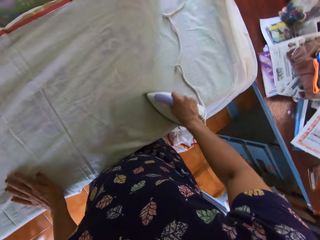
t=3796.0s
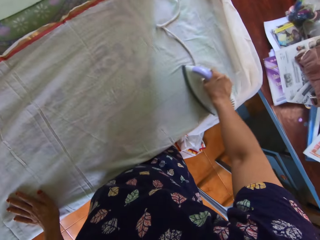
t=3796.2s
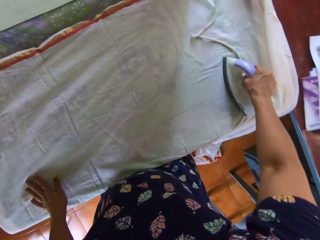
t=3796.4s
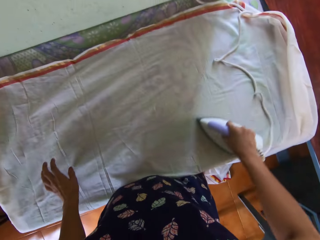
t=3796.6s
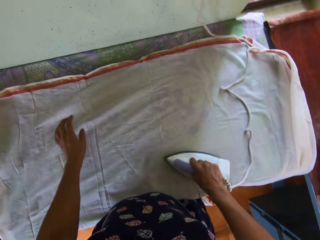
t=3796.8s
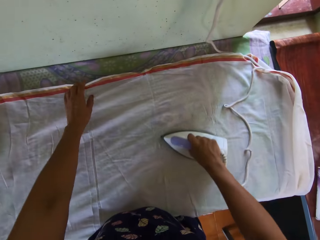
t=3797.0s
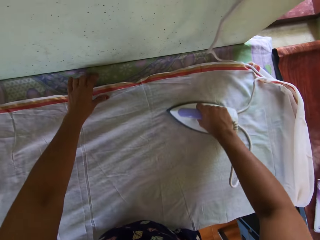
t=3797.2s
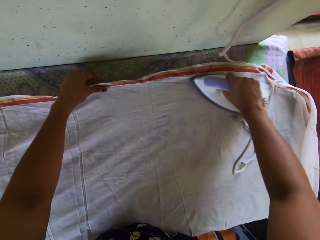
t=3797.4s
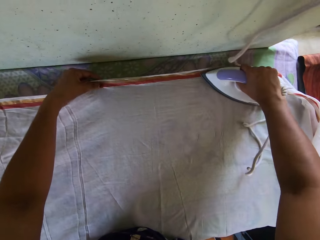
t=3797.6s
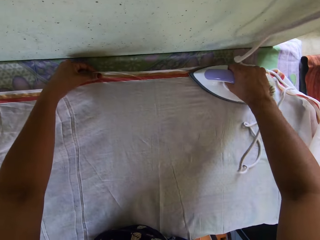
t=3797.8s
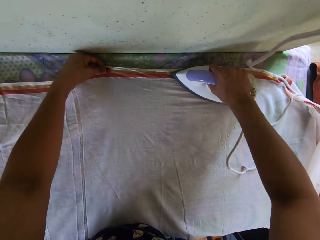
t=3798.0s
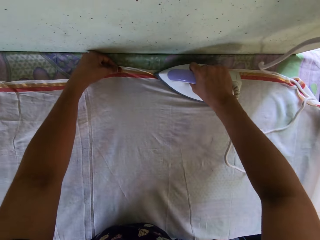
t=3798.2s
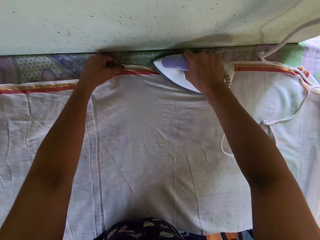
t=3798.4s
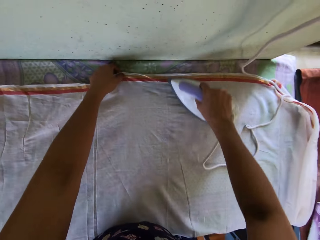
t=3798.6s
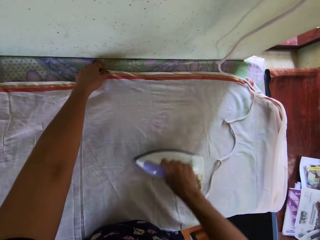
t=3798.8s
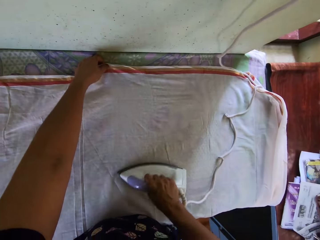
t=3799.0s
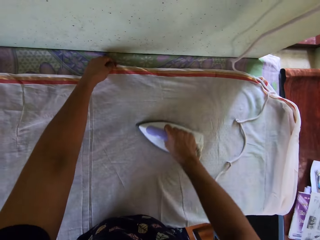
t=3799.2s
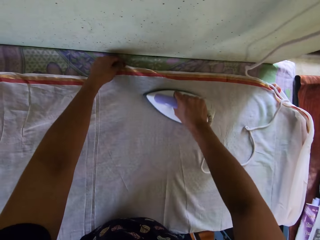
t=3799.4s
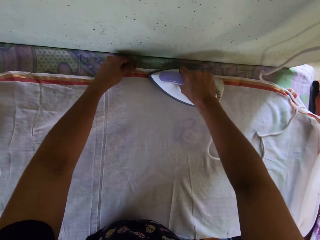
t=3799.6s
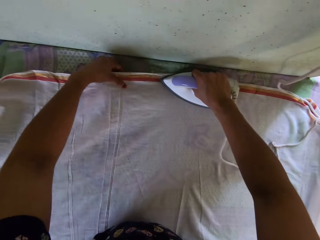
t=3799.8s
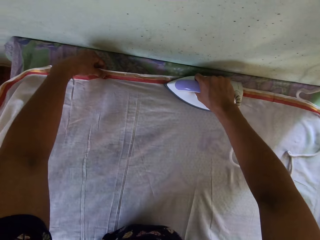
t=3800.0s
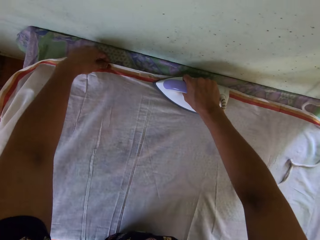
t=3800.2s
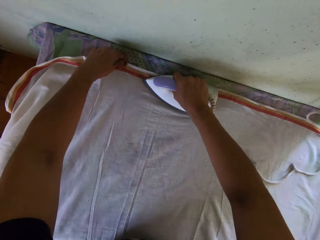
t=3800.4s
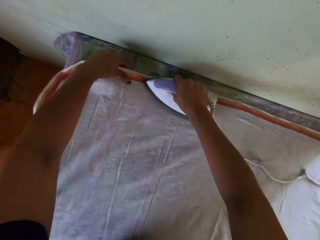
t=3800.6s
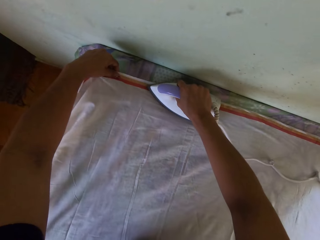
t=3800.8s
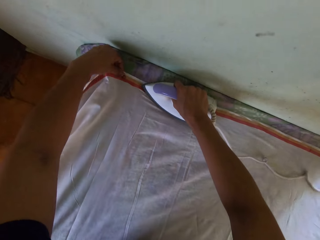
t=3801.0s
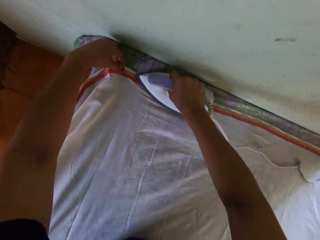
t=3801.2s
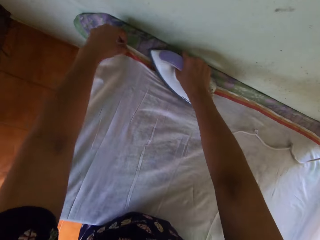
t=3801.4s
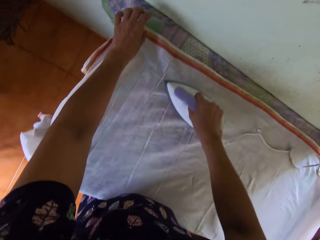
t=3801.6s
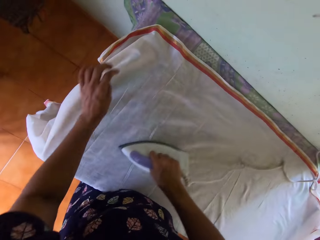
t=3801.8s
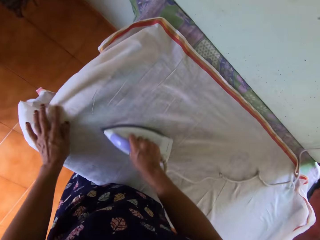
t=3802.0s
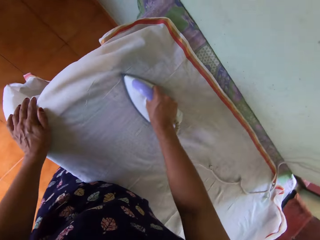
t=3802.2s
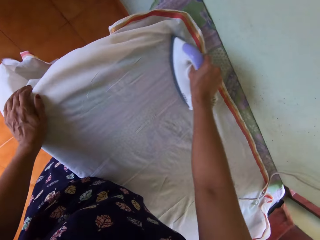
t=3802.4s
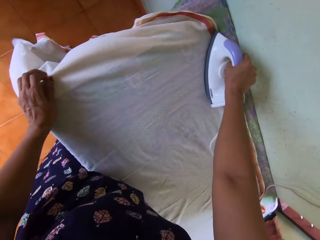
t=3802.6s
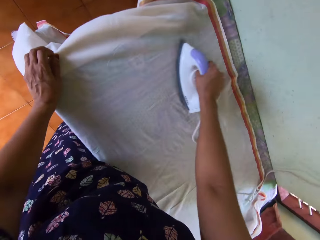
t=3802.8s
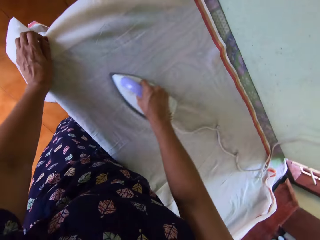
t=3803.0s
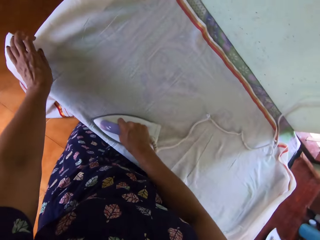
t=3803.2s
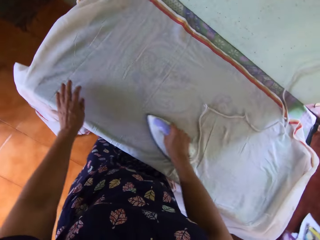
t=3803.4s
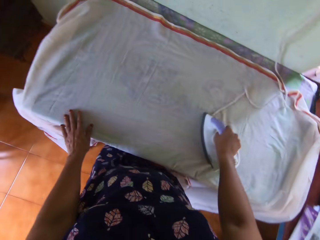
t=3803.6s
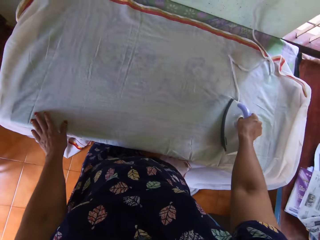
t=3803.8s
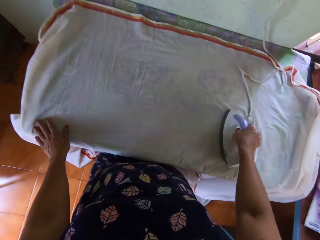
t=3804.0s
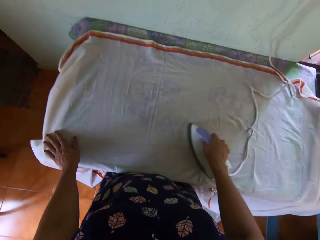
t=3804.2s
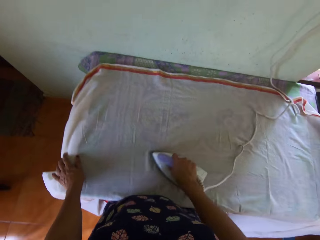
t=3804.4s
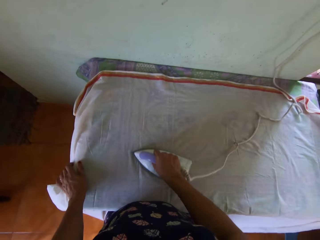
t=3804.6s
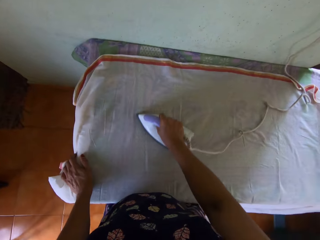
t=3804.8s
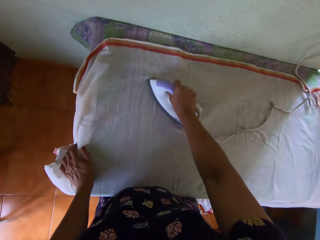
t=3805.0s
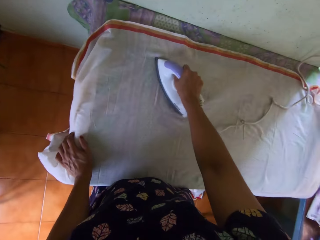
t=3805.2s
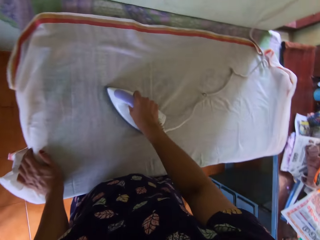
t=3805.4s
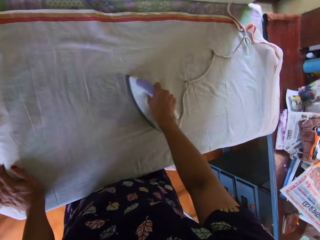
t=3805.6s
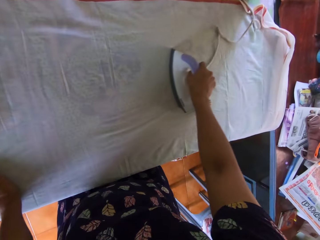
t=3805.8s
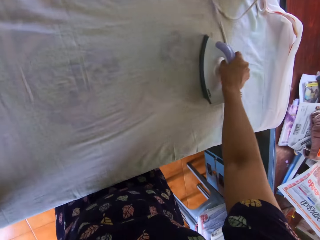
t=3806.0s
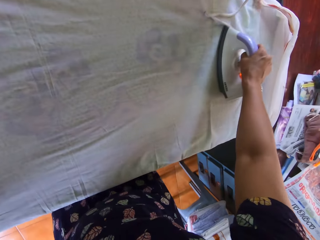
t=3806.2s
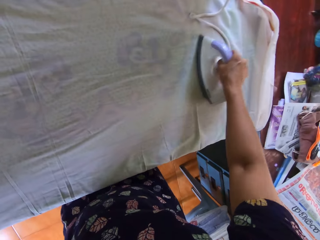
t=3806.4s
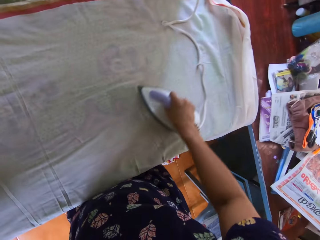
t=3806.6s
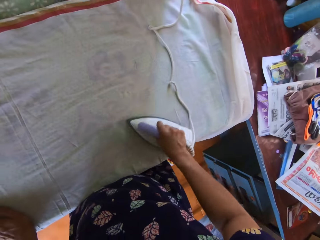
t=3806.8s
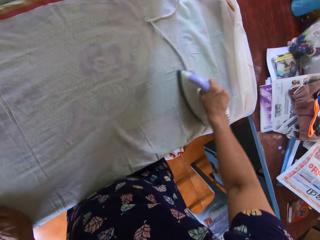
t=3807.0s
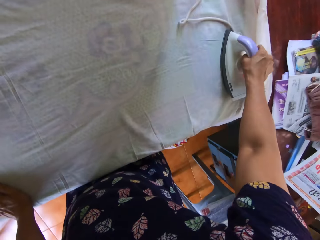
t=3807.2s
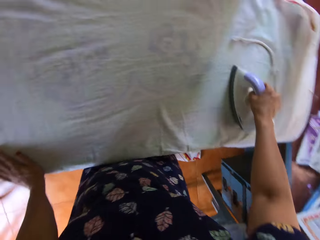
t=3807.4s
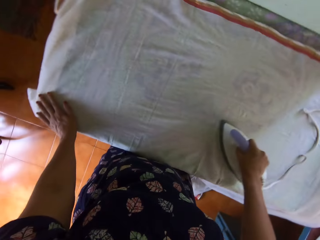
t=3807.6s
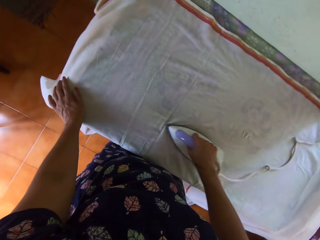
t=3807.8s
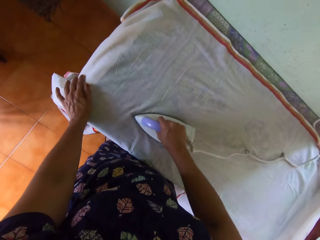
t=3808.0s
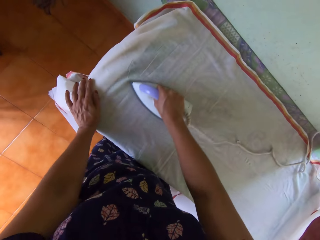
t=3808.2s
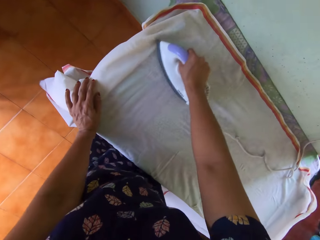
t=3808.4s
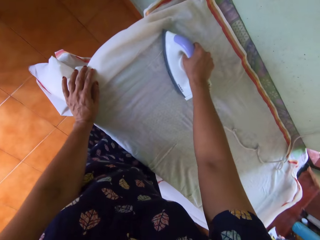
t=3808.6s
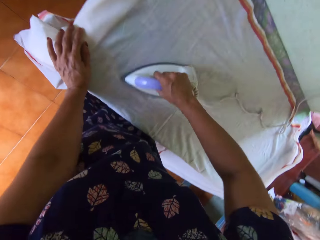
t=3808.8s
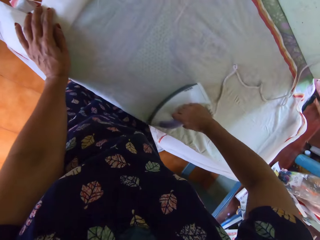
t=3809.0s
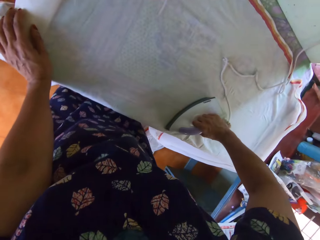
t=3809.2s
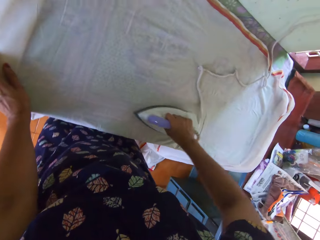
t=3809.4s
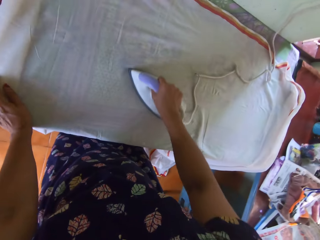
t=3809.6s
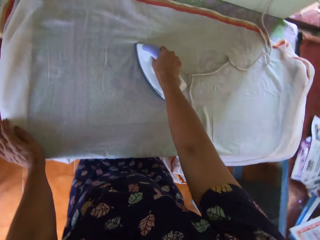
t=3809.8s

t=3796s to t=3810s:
The camera wearer holds the piece of cloth on the iron table. They do so repeatedly.

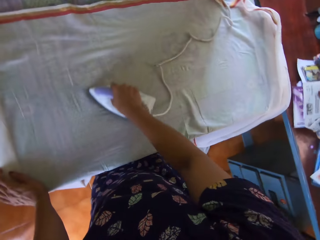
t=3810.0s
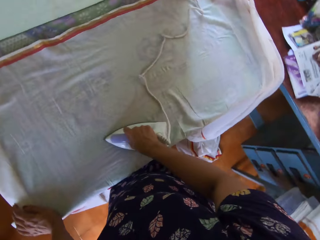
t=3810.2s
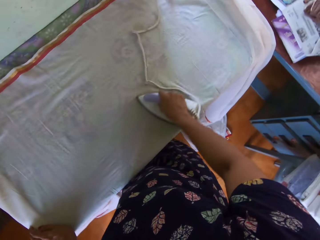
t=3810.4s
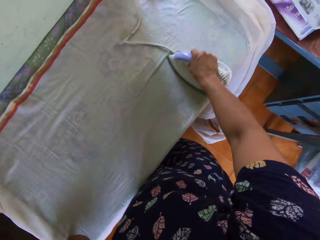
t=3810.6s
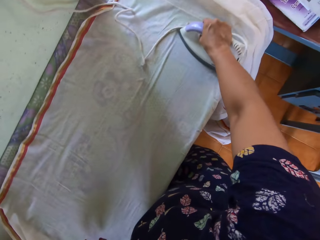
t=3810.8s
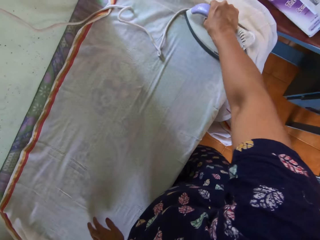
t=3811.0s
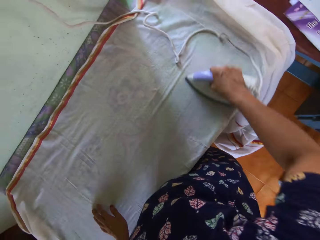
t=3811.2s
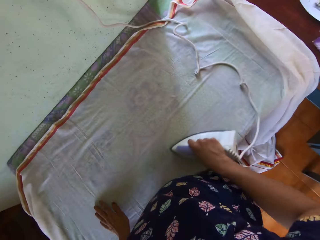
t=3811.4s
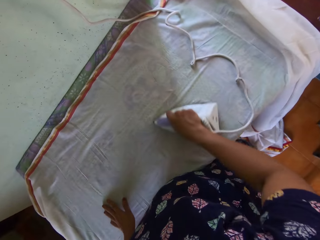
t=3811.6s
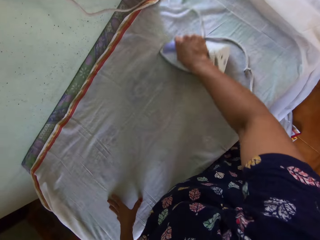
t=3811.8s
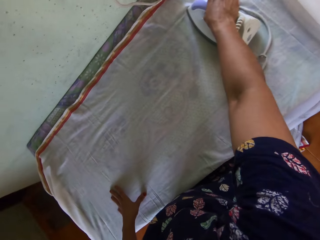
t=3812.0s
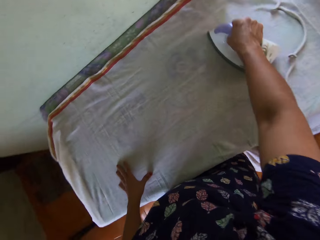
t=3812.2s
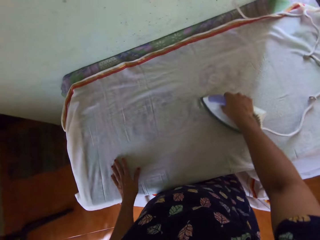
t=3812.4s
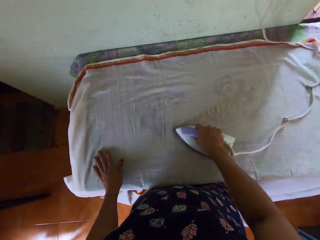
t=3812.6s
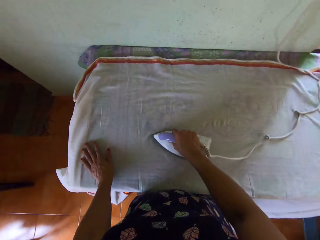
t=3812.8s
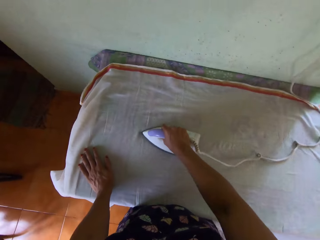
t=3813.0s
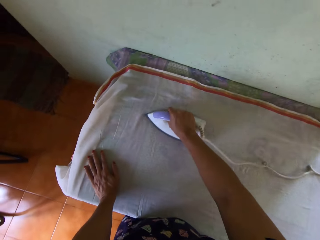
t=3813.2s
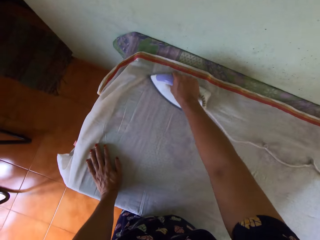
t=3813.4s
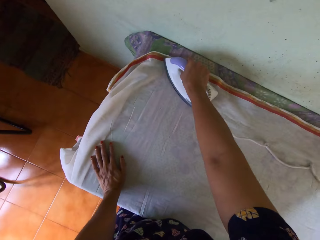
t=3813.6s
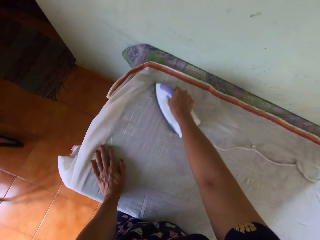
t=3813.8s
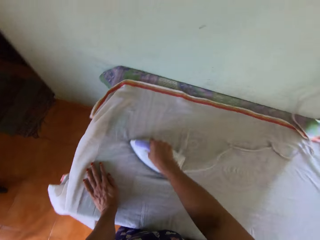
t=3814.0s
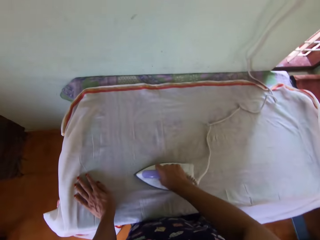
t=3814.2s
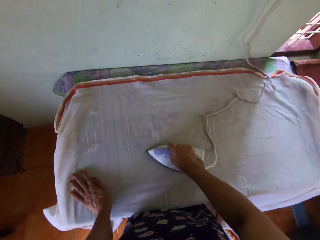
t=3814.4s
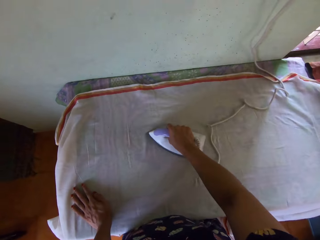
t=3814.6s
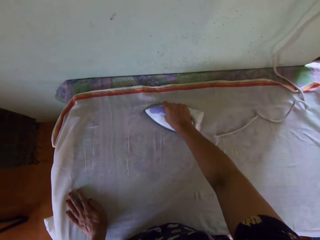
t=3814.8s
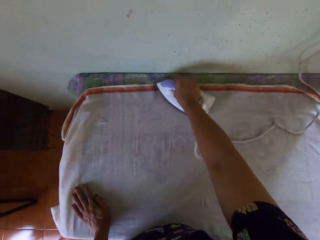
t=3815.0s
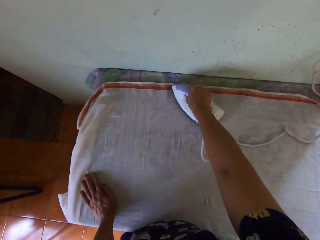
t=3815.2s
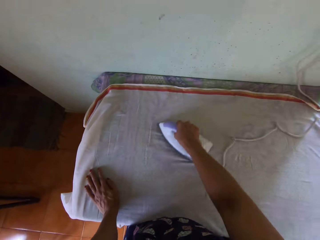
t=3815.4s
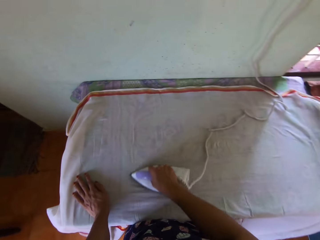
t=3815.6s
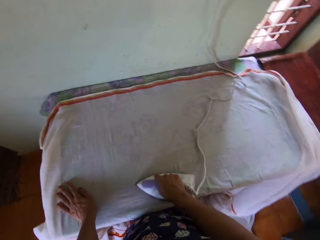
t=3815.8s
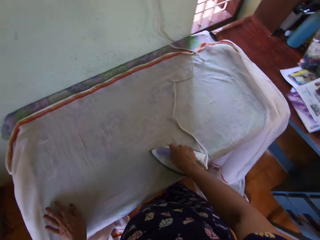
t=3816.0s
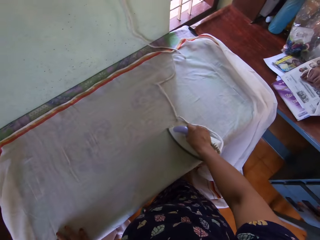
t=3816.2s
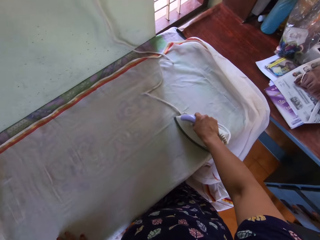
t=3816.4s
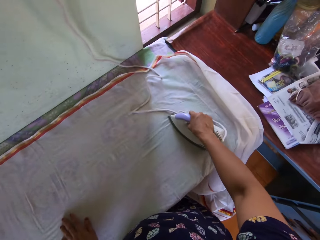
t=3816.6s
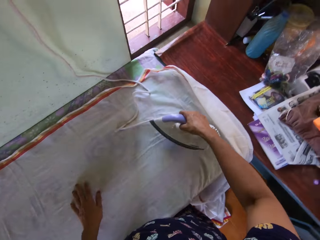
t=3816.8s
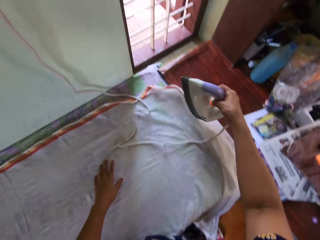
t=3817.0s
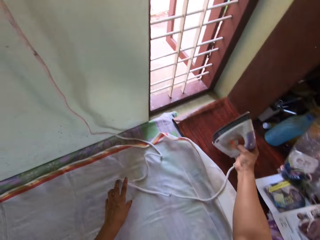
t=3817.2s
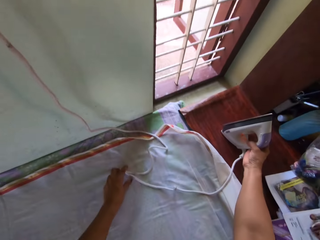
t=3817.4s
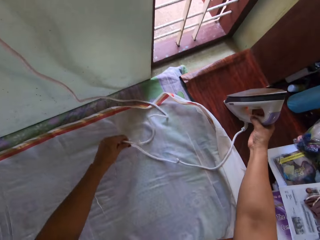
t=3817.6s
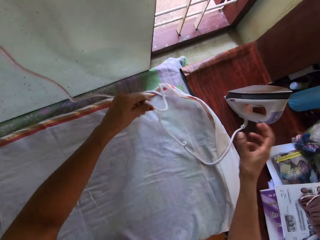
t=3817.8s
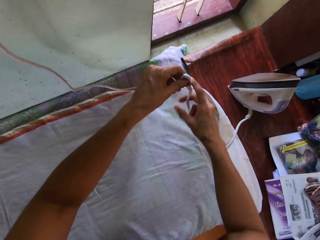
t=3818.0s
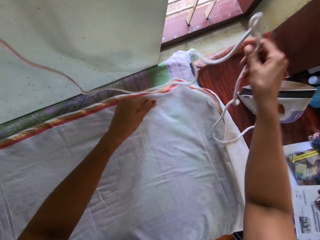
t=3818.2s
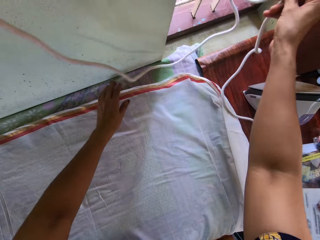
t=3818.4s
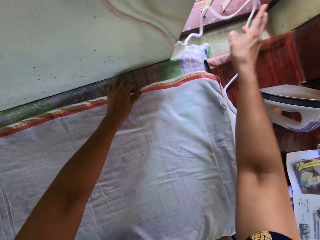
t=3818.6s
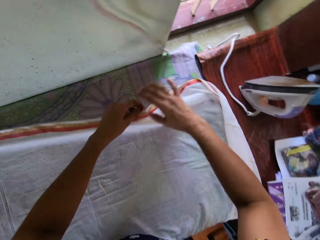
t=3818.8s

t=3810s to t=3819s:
The camera wearer holds the piece of cloth on the iron table. They do so repeatedly. They drop the pressing iron on the desk. They move the iron cable.
